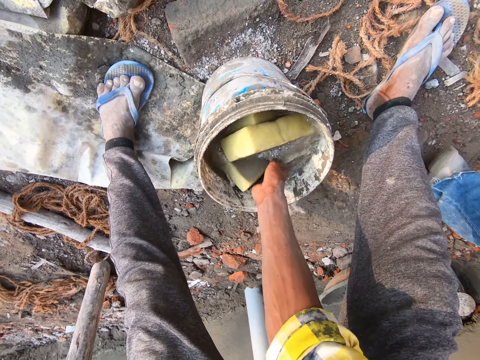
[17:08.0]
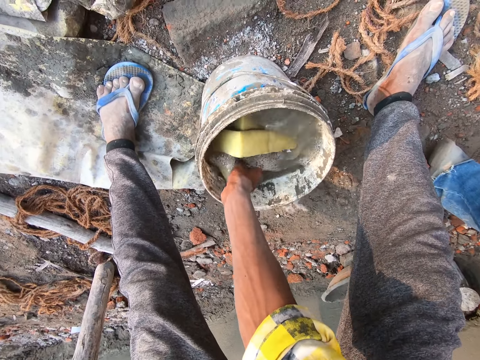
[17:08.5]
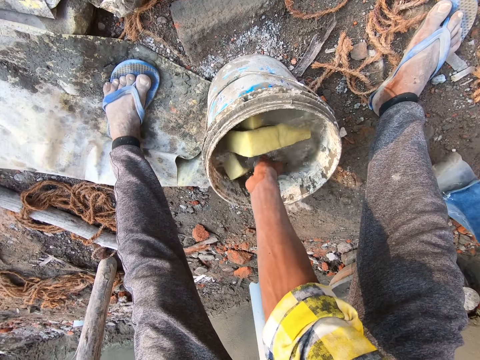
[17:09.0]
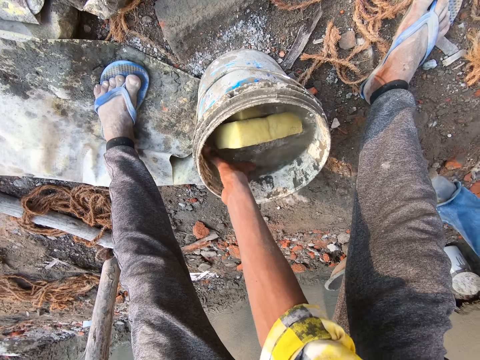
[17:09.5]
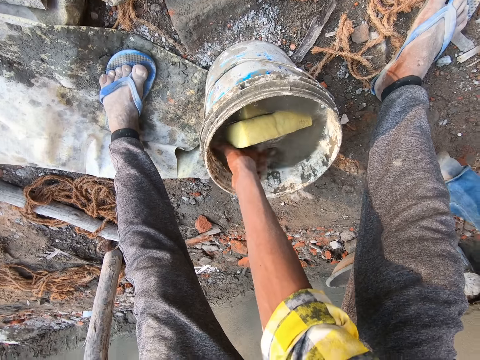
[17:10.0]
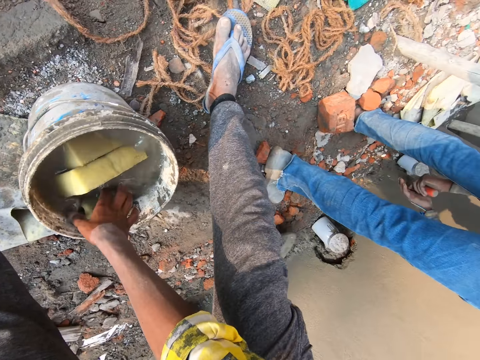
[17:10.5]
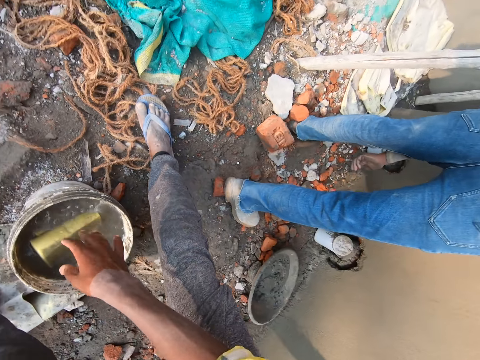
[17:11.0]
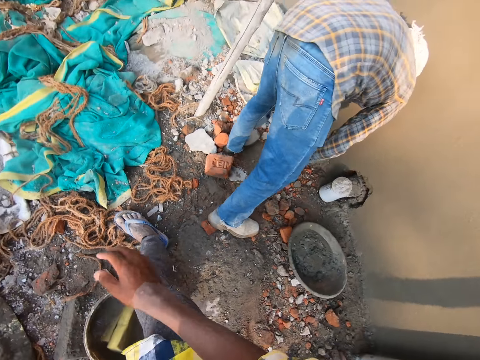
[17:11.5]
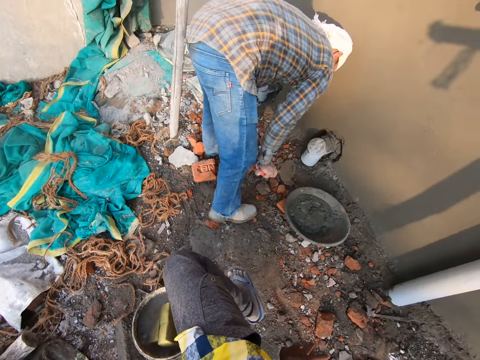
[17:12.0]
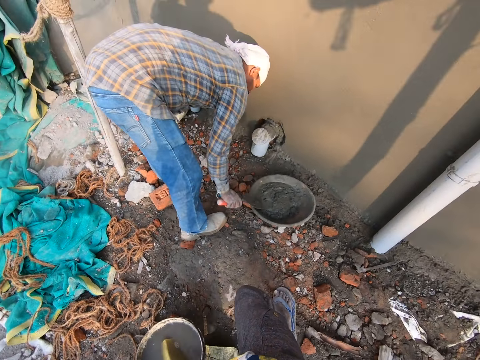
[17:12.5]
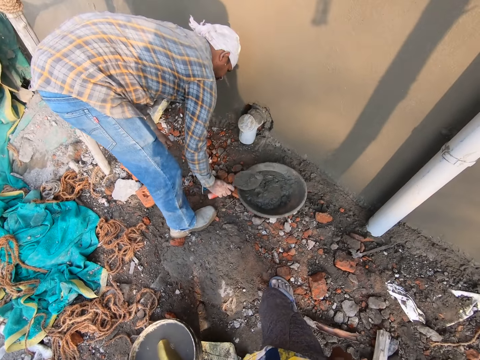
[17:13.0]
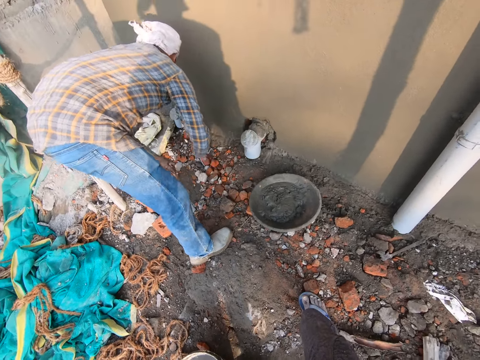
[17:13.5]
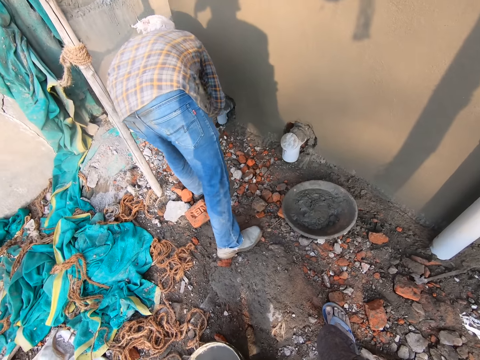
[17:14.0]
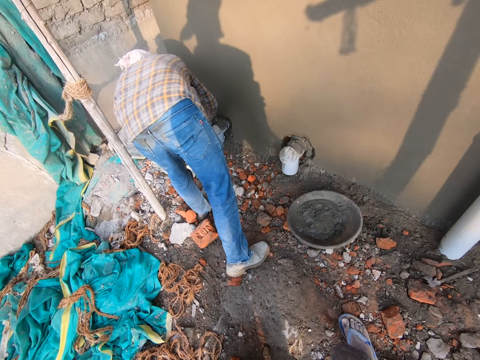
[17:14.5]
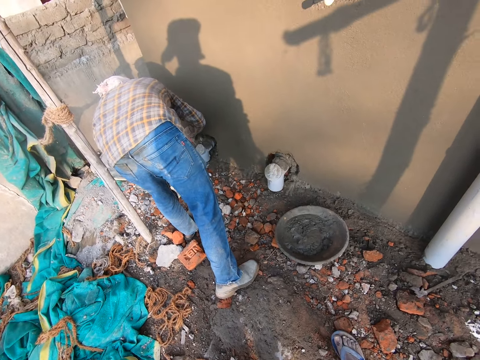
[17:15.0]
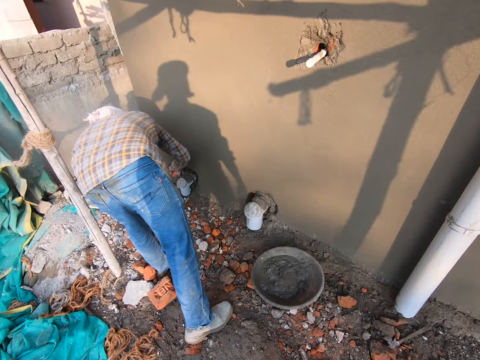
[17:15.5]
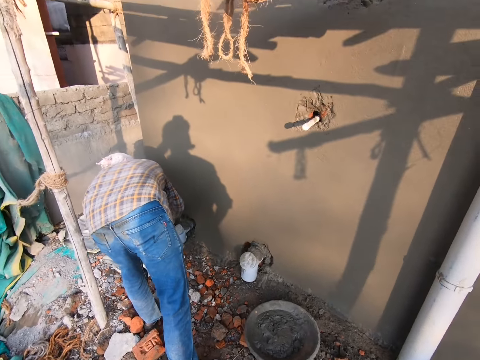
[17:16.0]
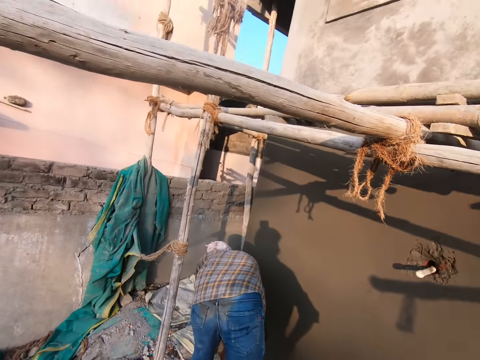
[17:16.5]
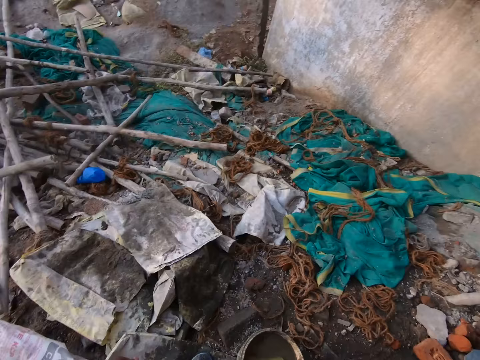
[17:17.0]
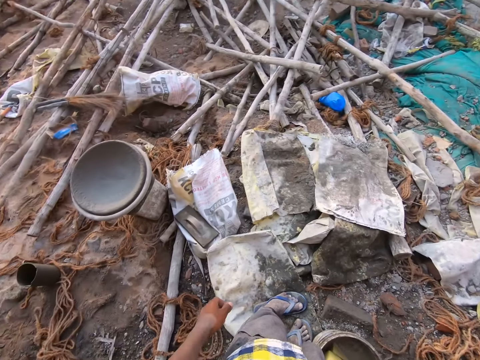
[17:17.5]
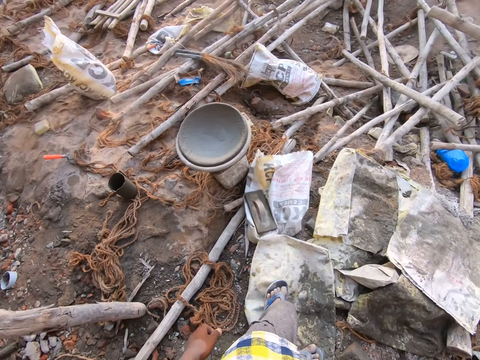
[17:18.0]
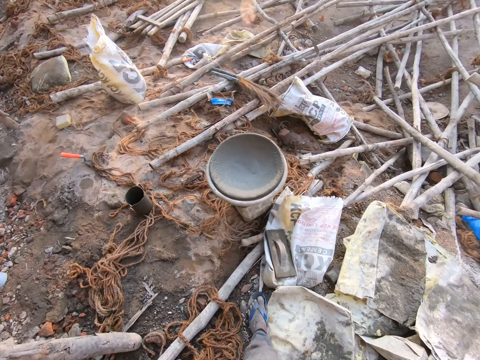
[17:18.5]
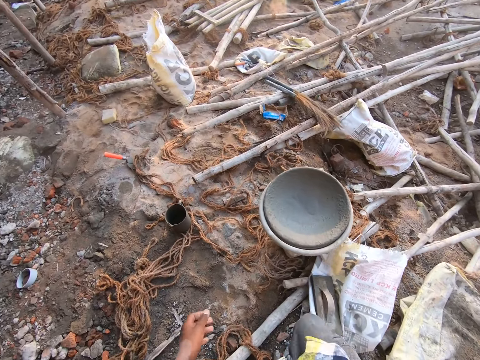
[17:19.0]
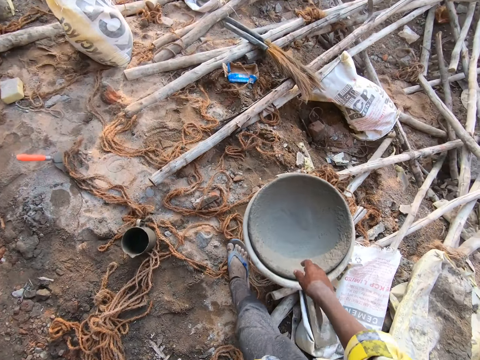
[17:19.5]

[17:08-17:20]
A man takes mortar from the pan with the brick trowel in his right hand. The man puts the mortar on the wall with the trowel in his right hand. The camera wearer moves away from the bucket. They touch the cement basin.

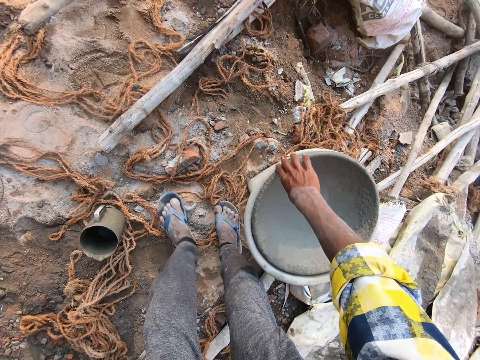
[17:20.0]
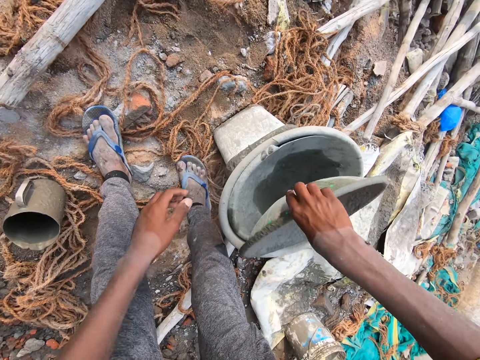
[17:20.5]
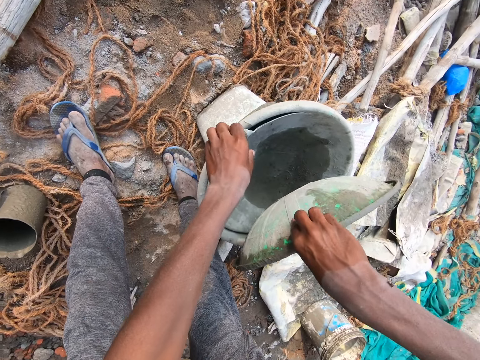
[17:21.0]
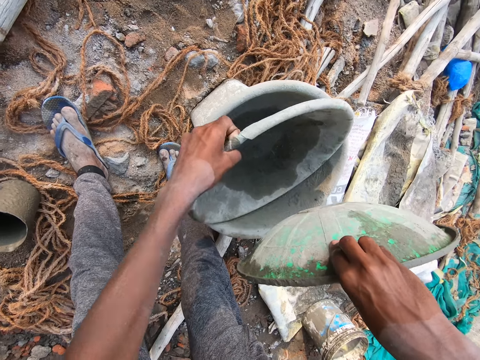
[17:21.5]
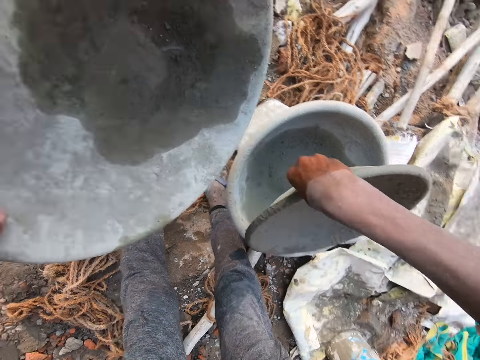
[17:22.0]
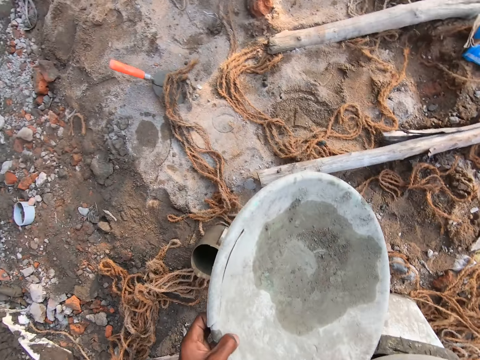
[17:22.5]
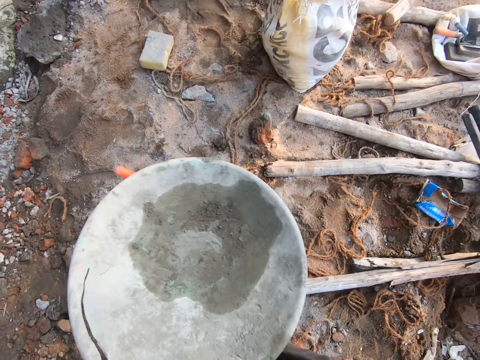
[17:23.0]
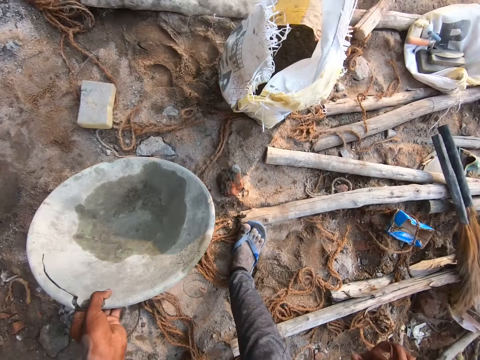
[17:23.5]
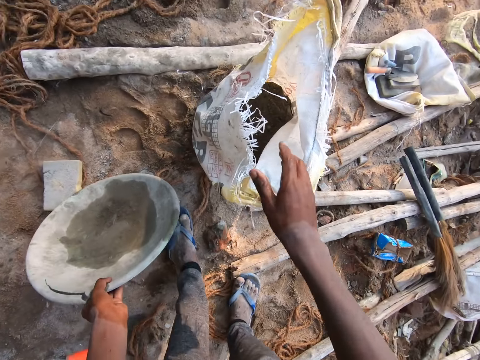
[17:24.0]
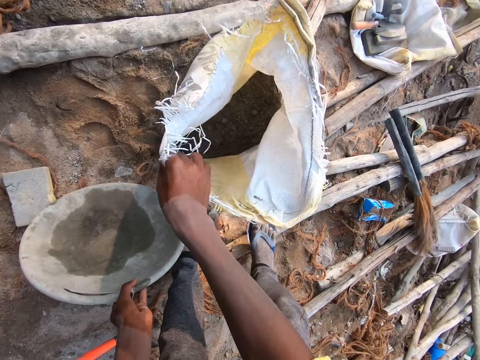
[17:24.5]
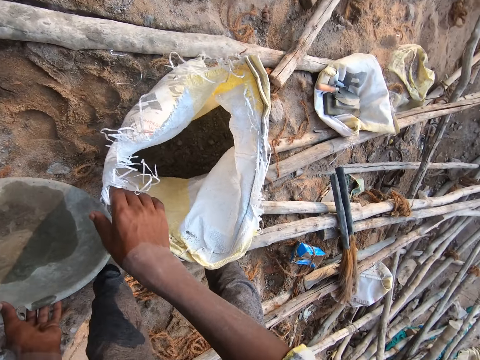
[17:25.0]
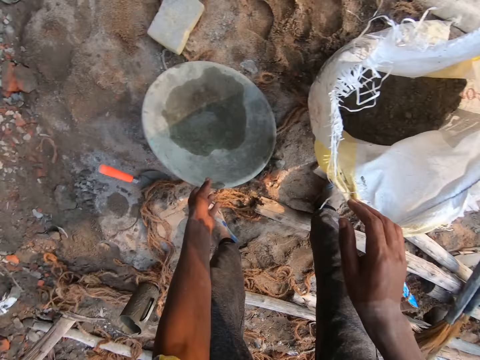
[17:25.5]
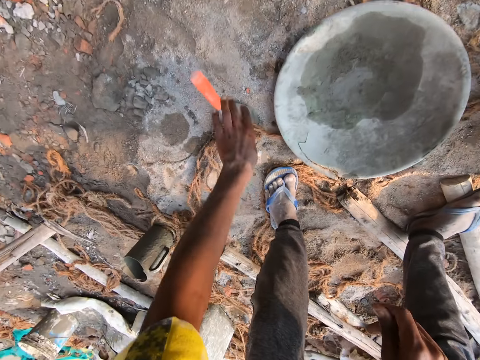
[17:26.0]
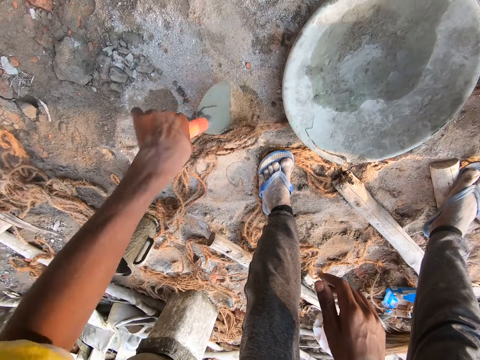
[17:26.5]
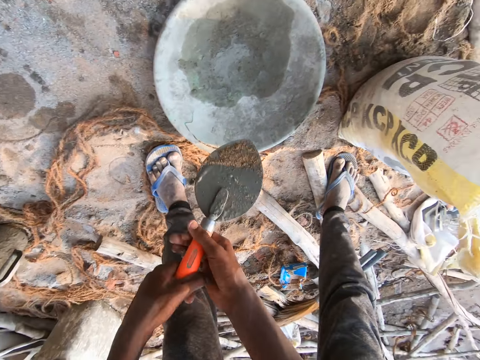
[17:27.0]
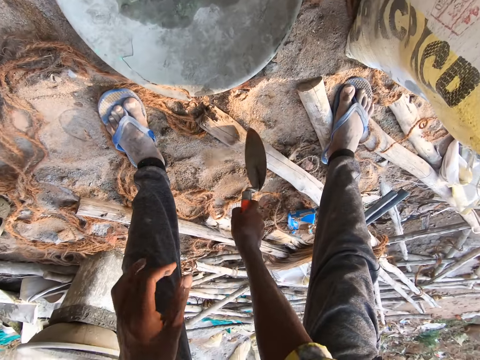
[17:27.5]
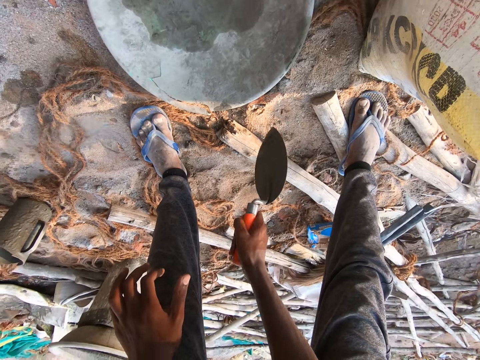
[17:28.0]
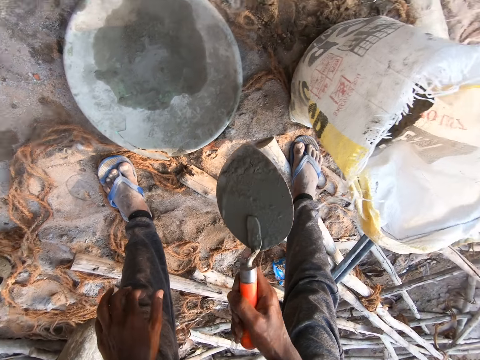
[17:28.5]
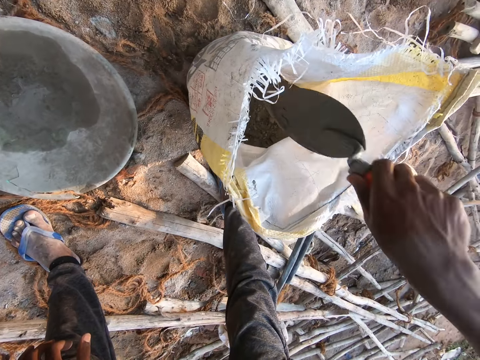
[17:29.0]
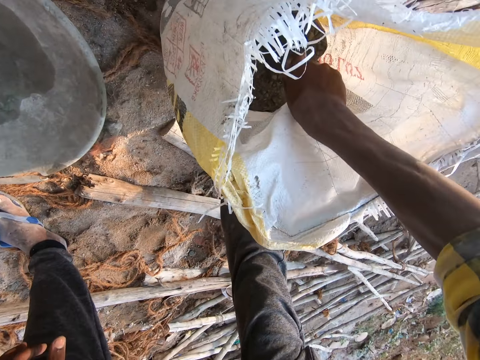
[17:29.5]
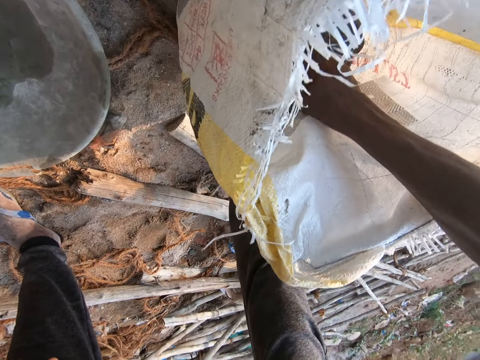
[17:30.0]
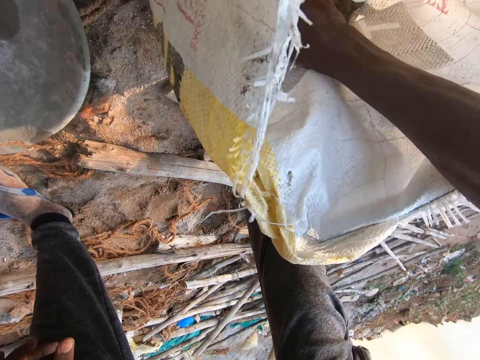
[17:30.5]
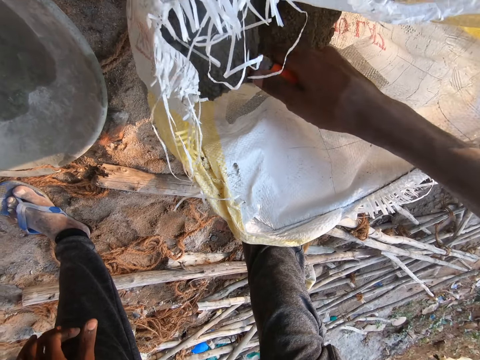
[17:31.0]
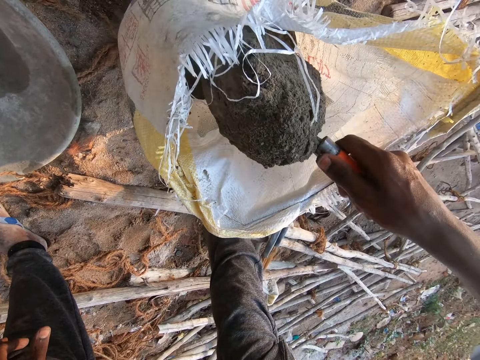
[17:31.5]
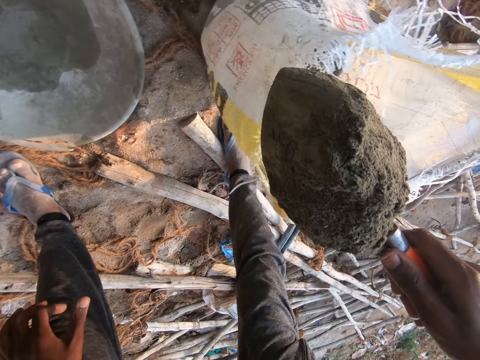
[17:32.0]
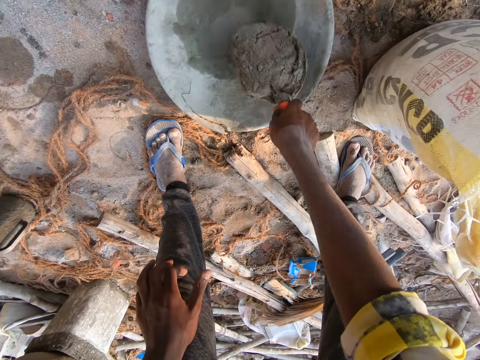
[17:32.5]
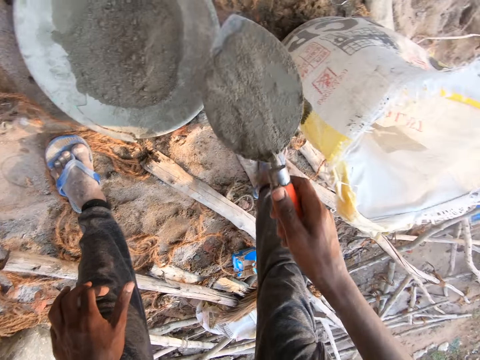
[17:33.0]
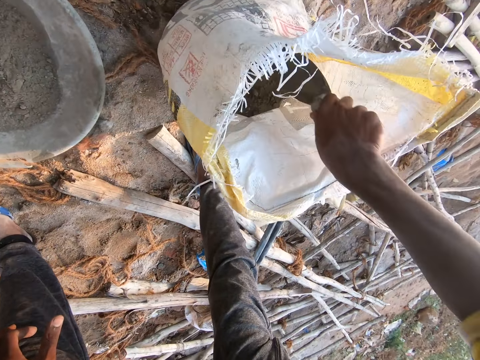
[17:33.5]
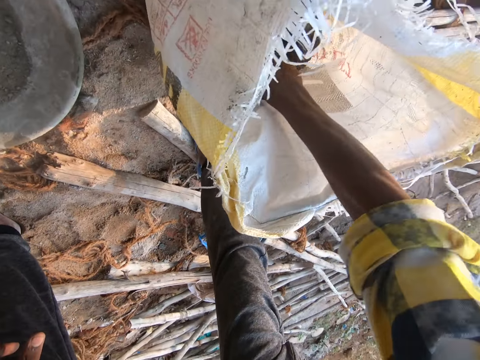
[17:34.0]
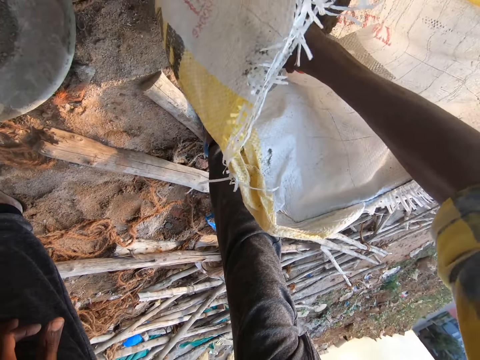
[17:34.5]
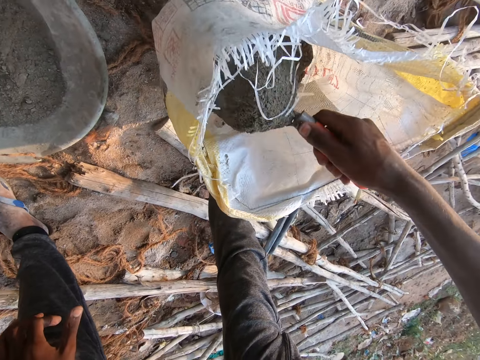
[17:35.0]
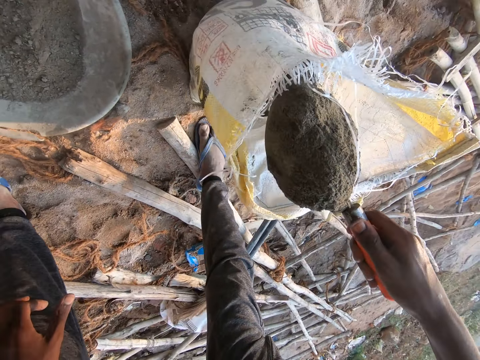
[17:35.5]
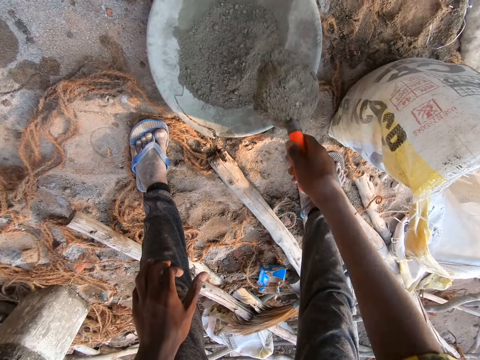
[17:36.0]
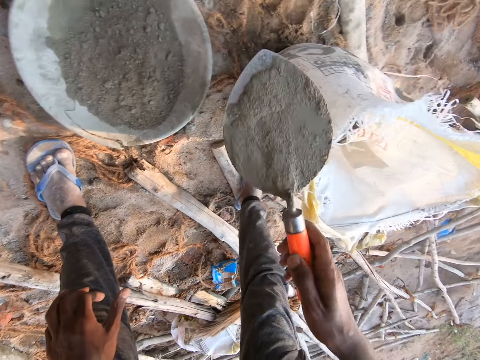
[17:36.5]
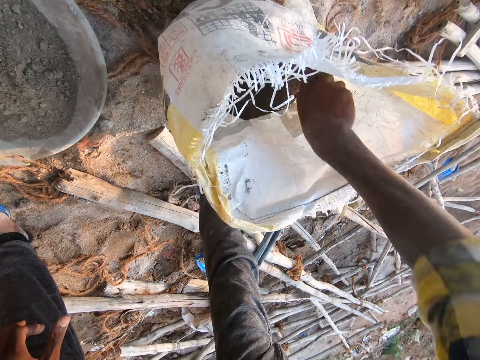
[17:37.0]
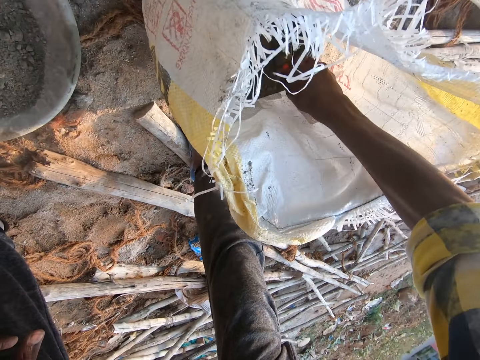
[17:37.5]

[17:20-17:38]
The camera wearer picks up a pan from a pile with his right hand. He takes out a pan from the pile with his left hand. He returns the pan in his right hand to the pile. He touches a cement sack. He drops the pan in his left hand on the ground. He opens the sack on the ground with his right hand. He picks up a brick trowel from the ground with his left hand. He converses with a man. The camera wearer passes the trowel to his right hand with his left hand. He hits the trowel on a bamboo wood on the ground with his right hand. He scoops sand from the sack with the trowel in his right hand. He pours the sand in the trowel into the pan on the ground with his right hand. He scoops sand from the sack with the trowel in his right hand again. He pours the sand into the pan with the trowel in his right hand. He dips the trowel into the sack with his right hand. He collects cement inside the sack with the brick trowel.
